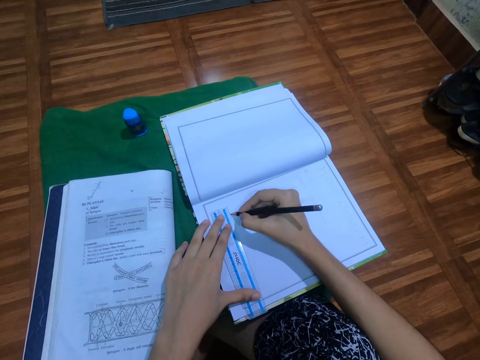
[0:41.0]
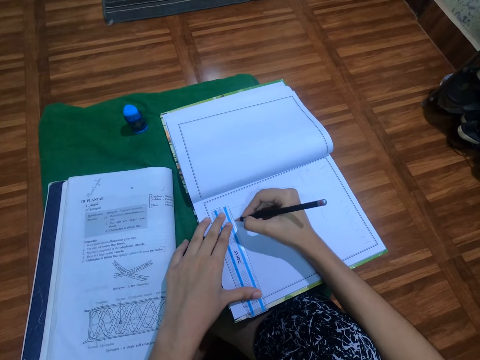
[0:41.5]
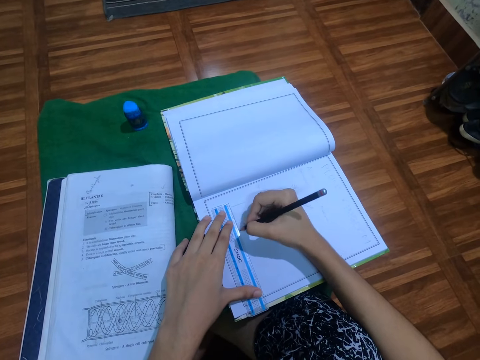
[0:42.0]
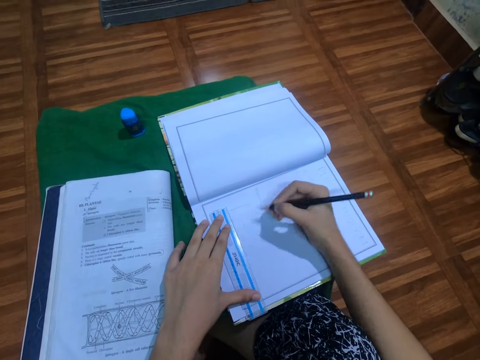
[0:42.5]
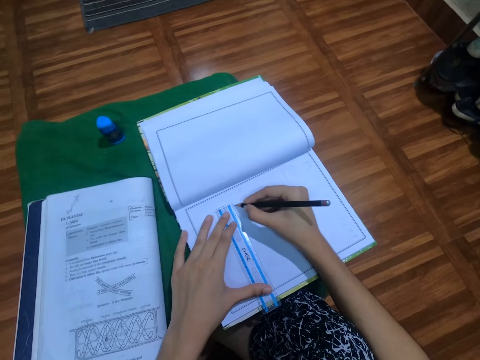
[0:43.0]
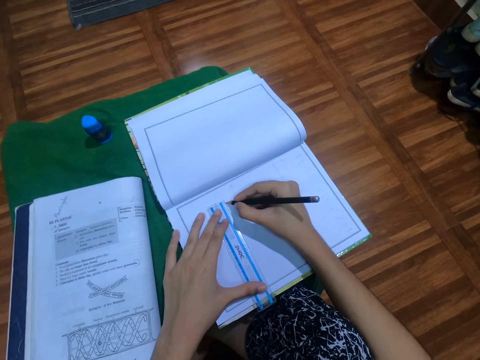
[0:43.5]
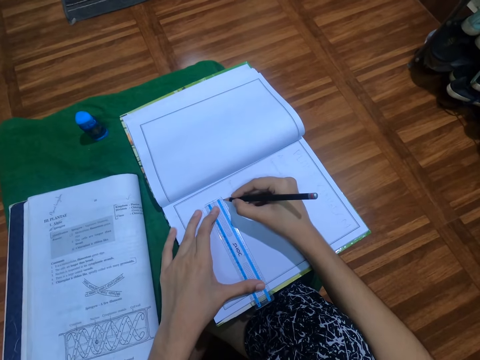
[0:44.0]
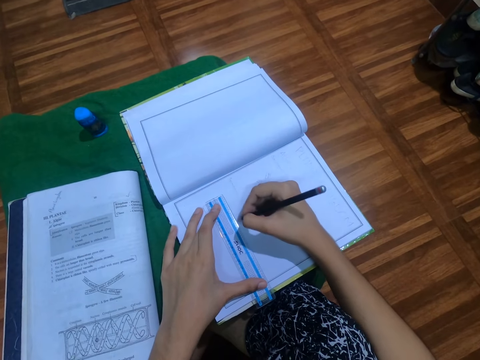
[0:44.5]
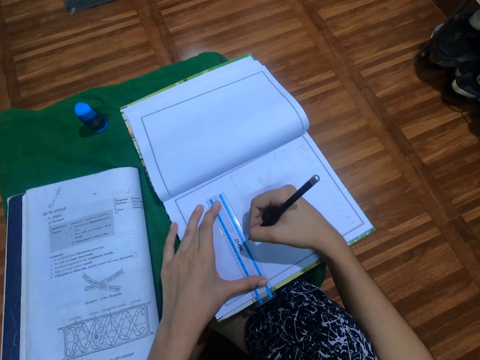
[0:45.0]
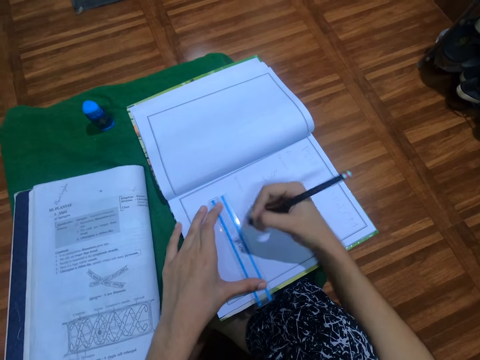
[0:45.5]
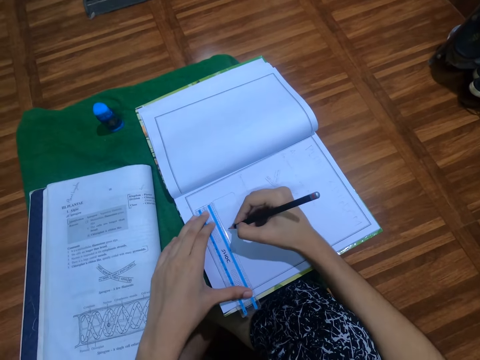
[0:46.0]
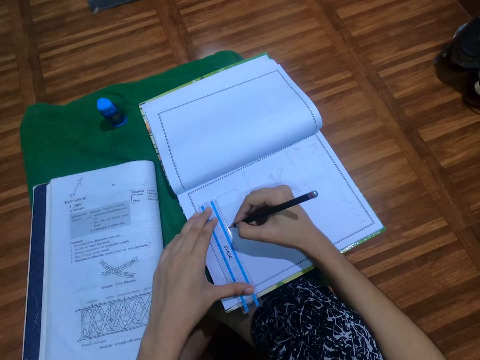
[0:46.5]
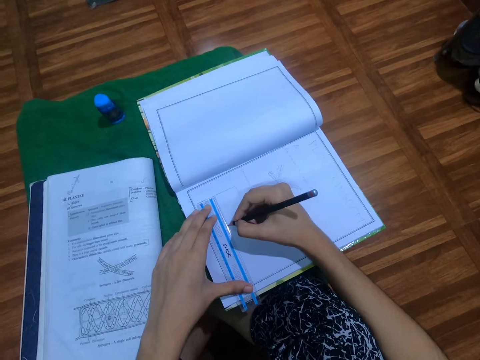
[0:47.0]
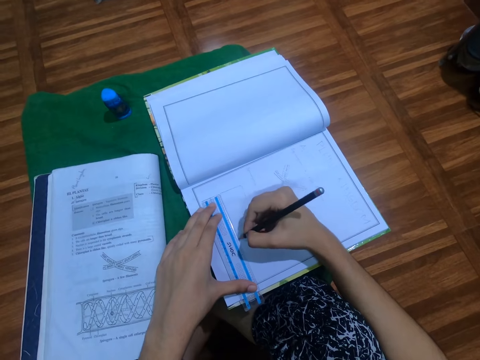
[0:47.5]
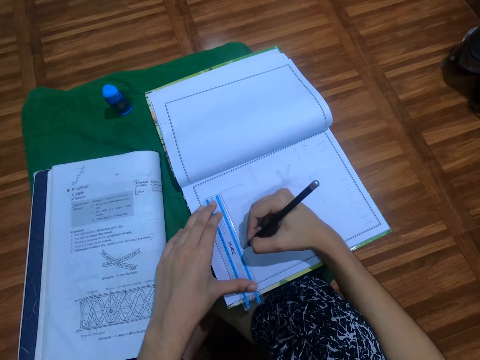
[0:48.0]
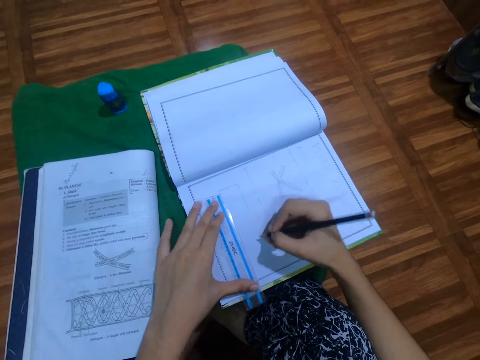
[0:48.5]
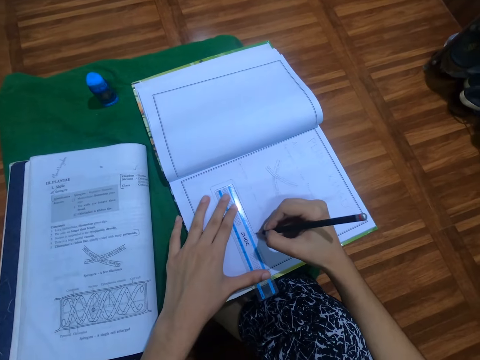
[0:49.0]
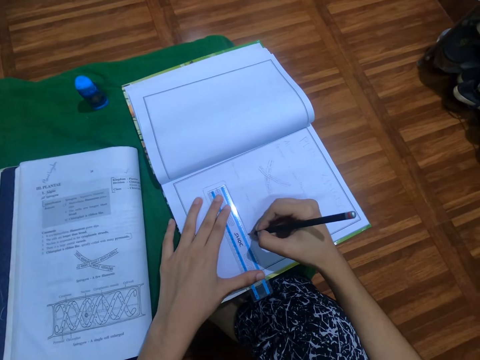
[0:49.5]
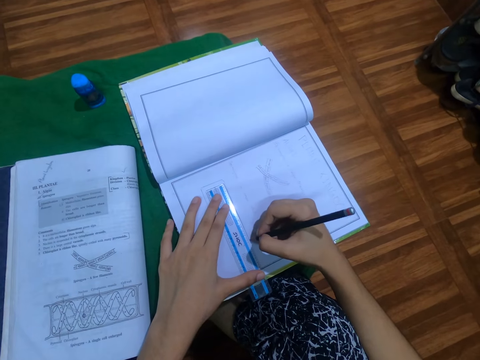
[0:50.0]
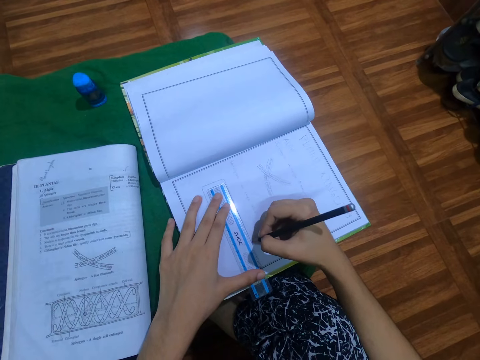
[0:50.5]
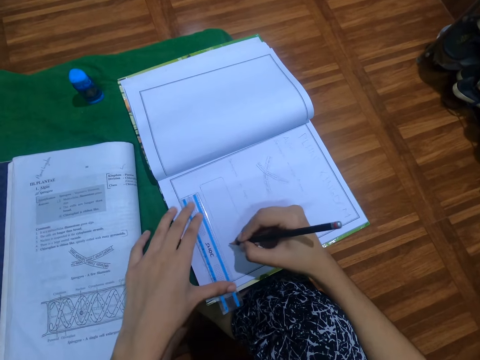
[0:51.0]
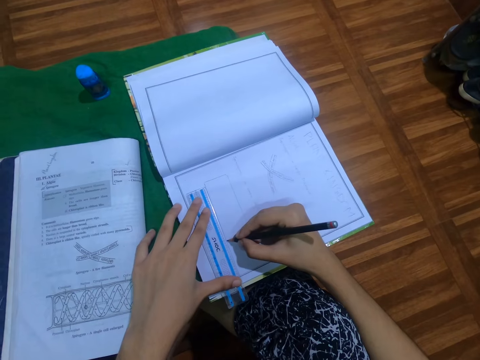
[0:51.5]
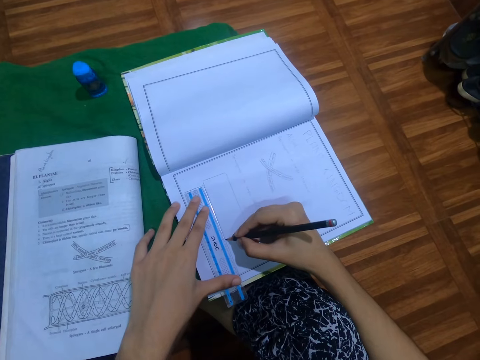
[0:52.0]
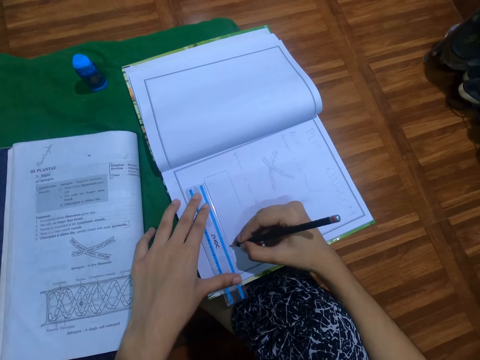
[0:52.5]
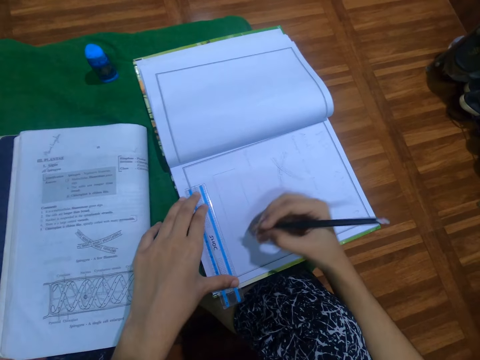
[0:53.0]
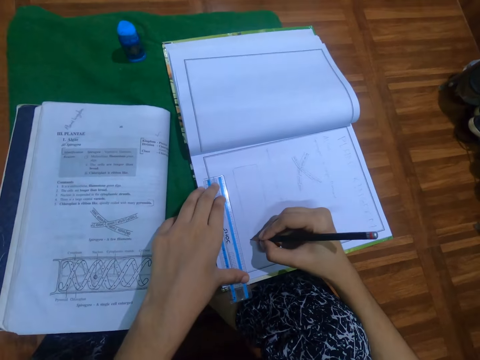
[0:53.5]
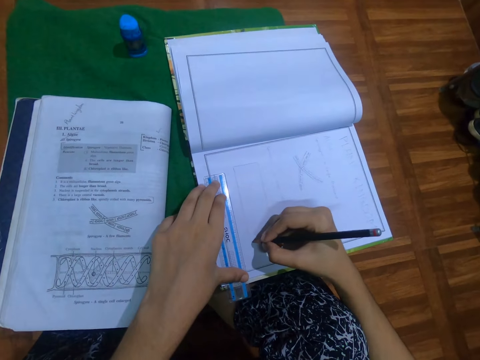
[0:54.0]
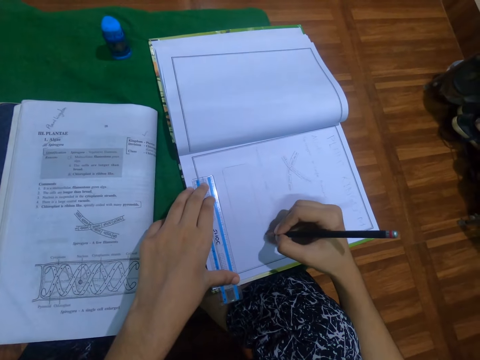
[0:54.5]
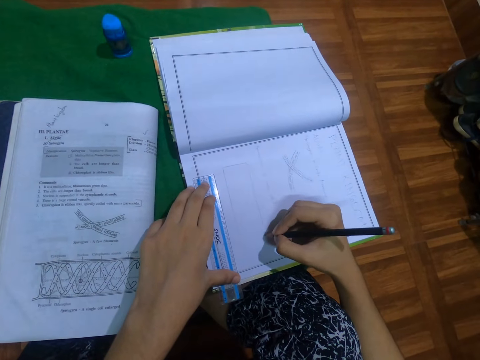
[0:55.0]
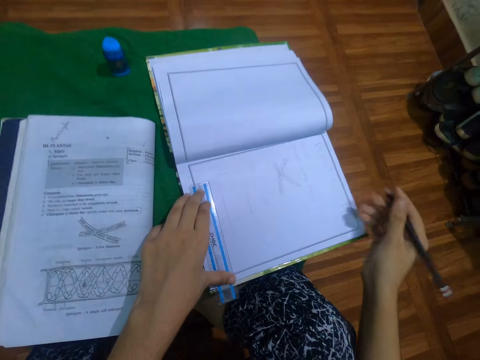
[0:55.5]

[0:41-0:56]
The camera wearer moves the ruler on the book with her left hand. She draws on the book with the black pencil in her right hand. She moves the ruler on the book with her left hand. She draws on the book with the black pencil in her right hand. She moves the ruler on the book with her left hand. She draws on the book with the black pencil in her right hand. She moves the ruler on the book with her left hand. She draws on the book with the black pencil in her right hand. She moves the ruler on the book with her left hand. She draws on the book with the black pencil in her right hand.

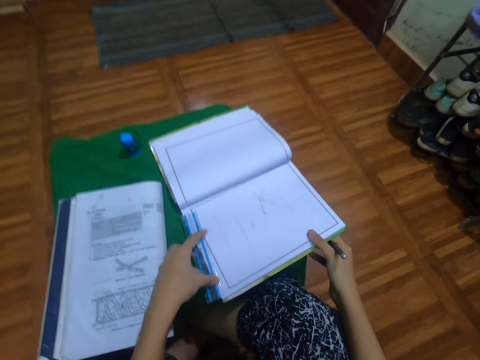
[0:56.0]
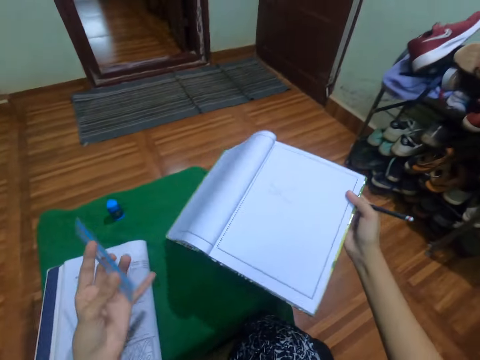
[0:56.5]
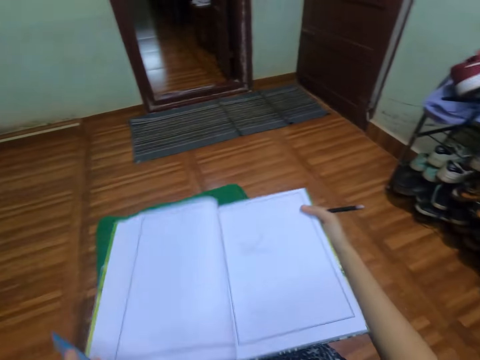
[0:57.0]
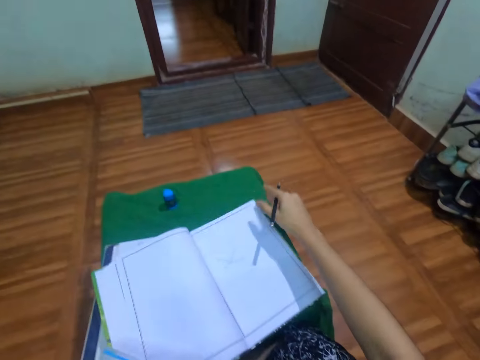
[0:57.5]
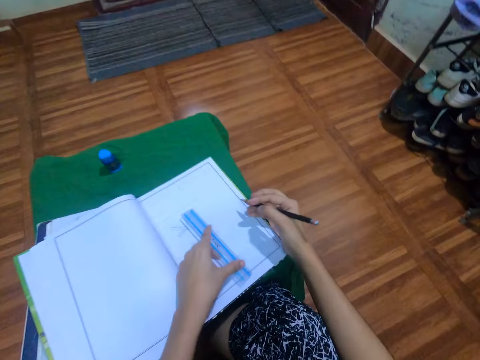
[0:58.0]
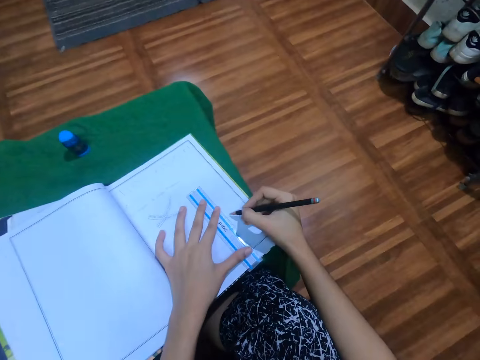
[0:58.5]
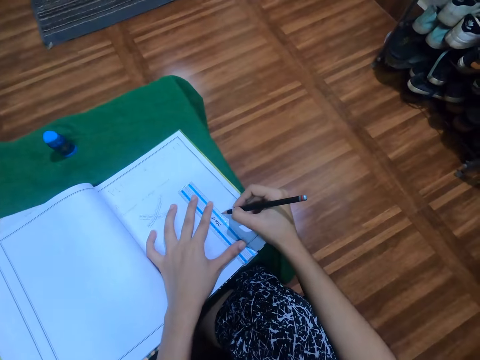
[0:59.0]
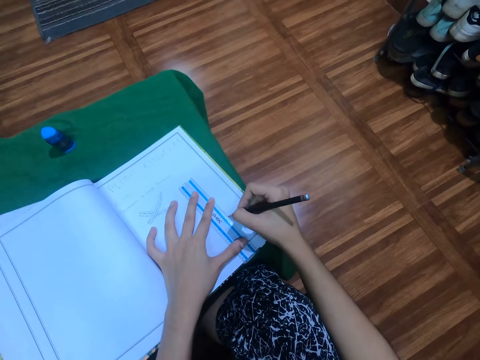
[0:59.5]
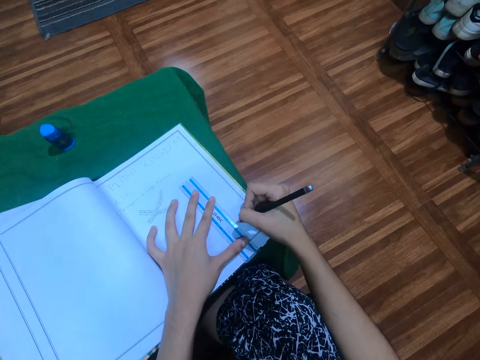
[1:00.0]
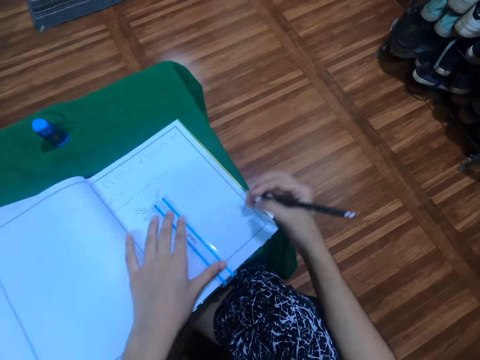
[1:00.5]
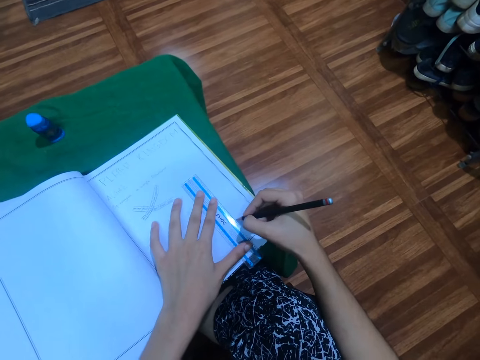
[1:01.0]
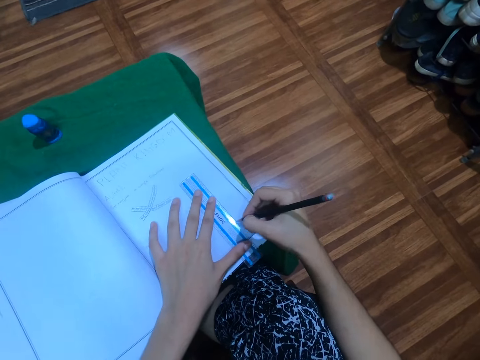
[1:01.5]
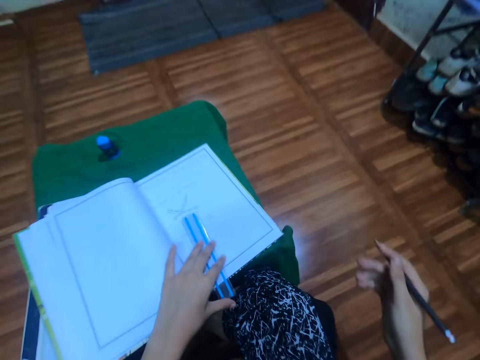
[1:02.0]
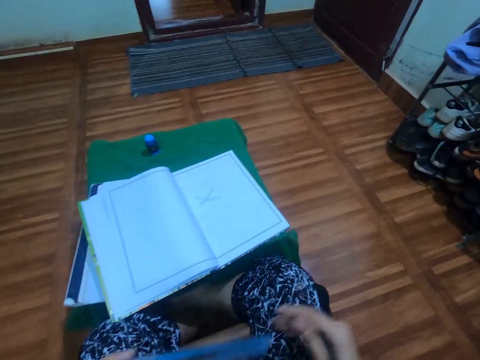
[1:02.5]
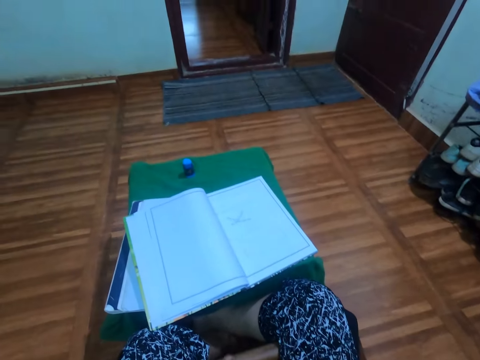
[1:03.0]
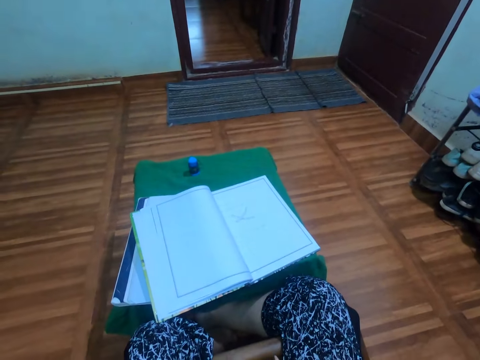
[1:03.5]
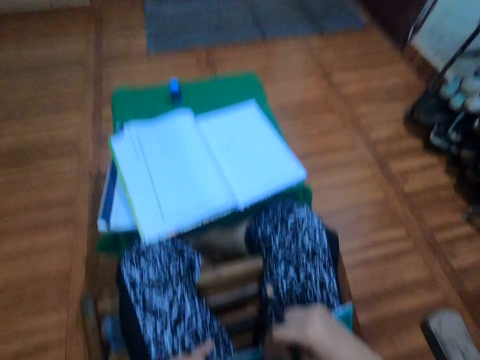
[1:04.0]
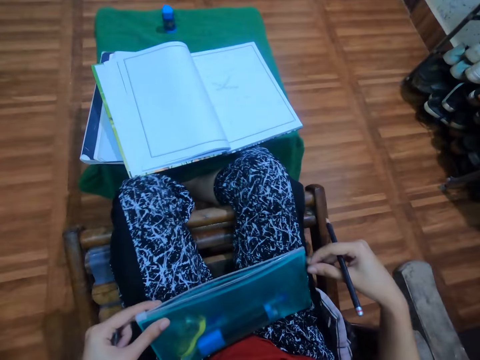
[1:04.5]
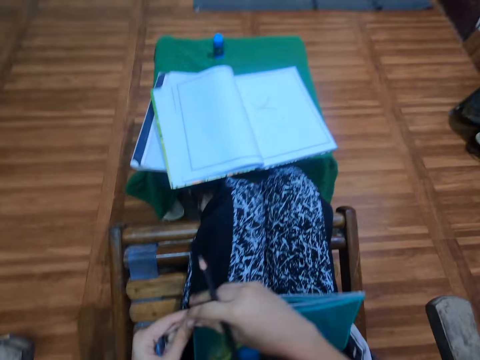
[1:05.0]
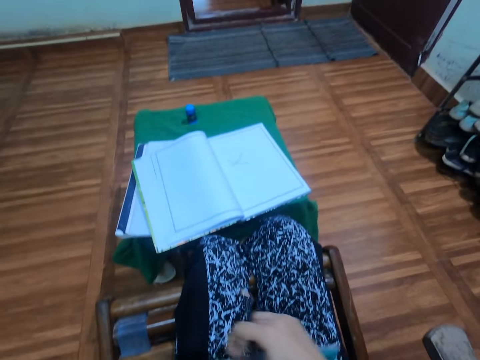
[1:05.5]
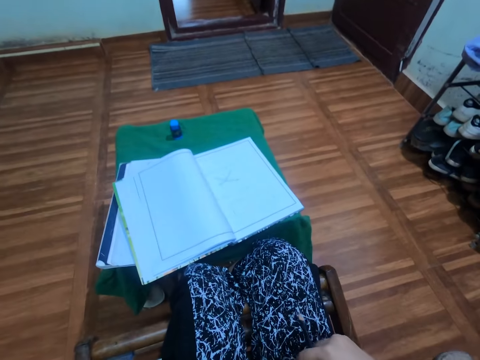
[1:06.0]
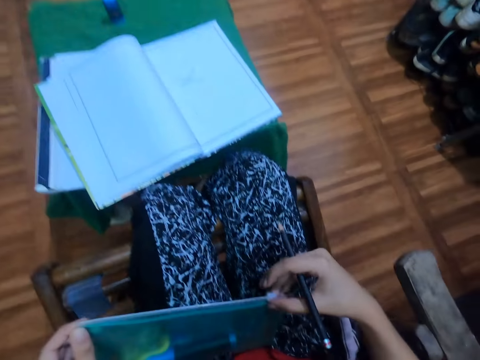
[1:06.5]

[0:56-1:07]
The camera wearer takes the ruler from the book with her left hand. She takes the book from the table with her right hand. She holds the book in her right hand with both hands. She drops the book on the table with both hands. She drops the ruler on the book with her left hand. She draws on the book with the black pencil in her right hand. She moves the ruler on the book with her left hand. She draws on the book with the black pencil in her right hand. She takes the ruler from the book with her left hand. She holds the purse on her lap with her left hand. She zips the purse with her right hand.
